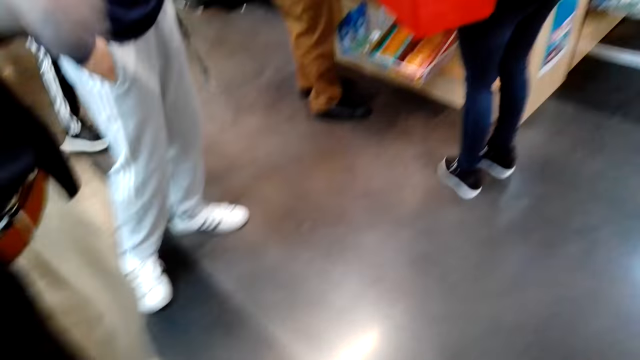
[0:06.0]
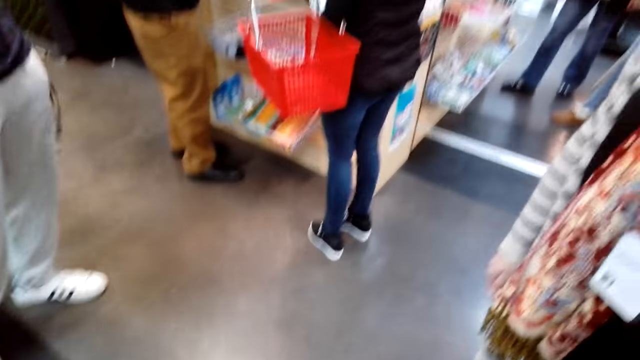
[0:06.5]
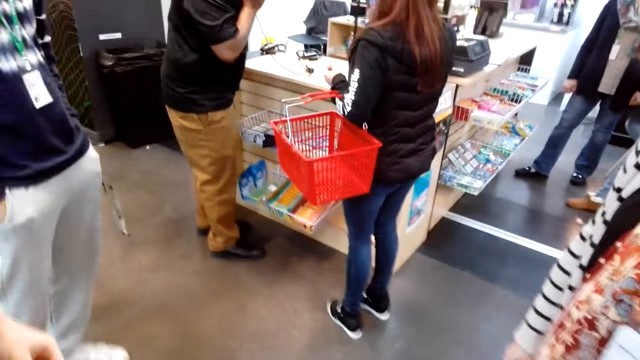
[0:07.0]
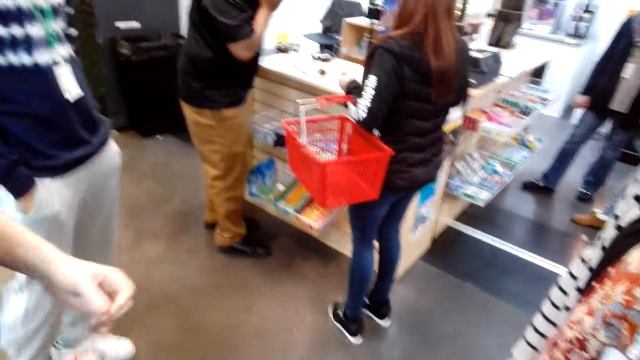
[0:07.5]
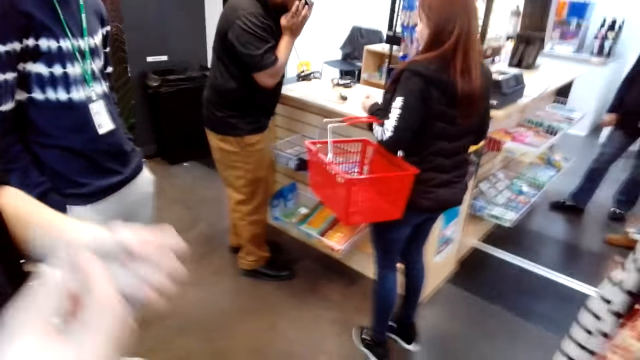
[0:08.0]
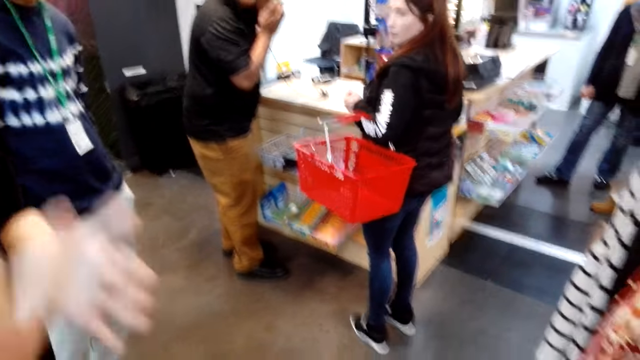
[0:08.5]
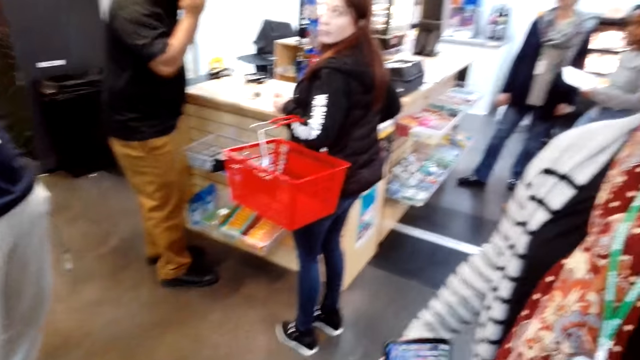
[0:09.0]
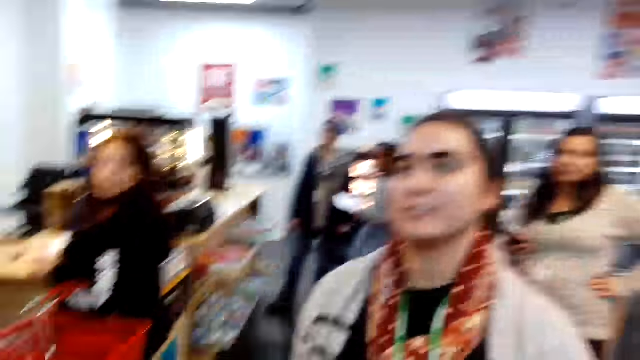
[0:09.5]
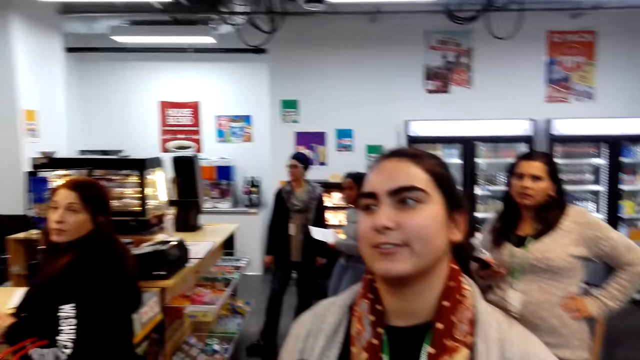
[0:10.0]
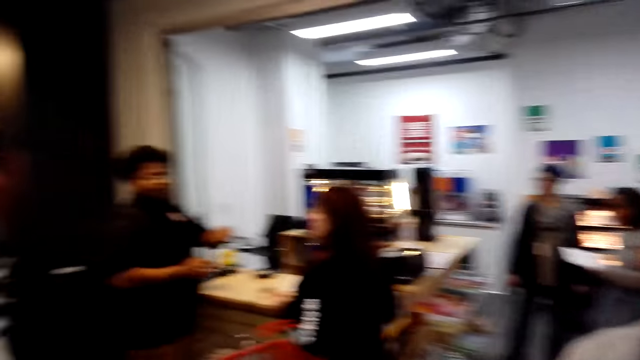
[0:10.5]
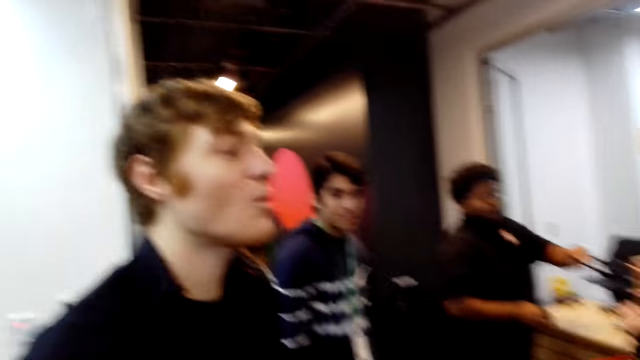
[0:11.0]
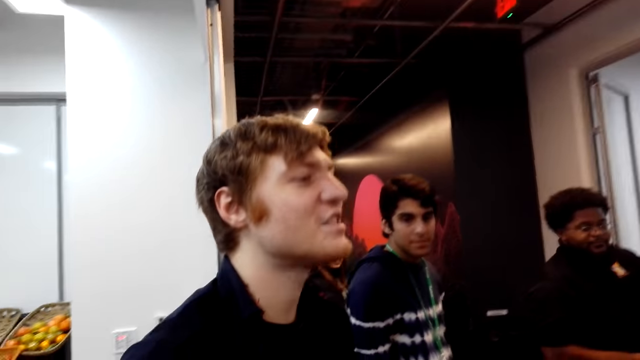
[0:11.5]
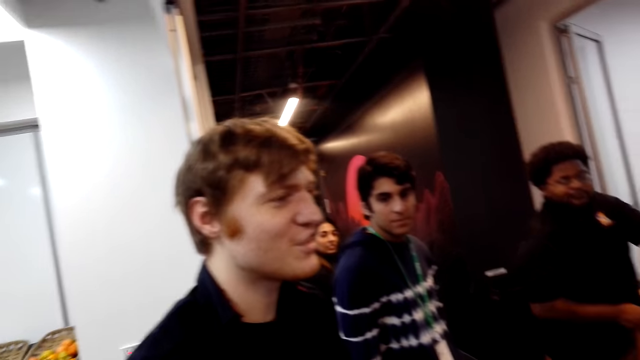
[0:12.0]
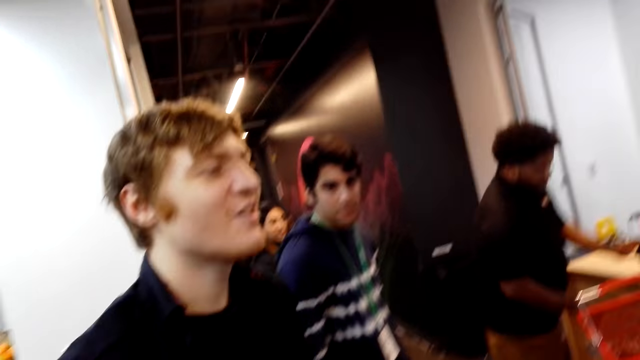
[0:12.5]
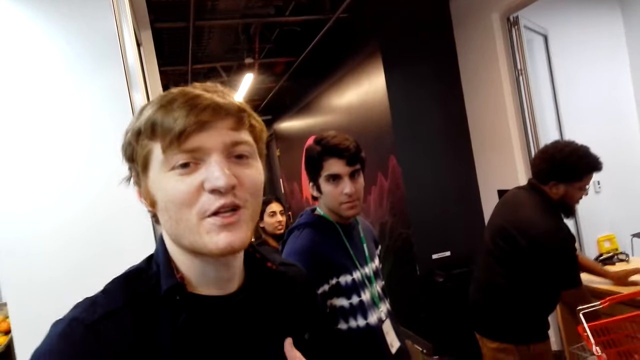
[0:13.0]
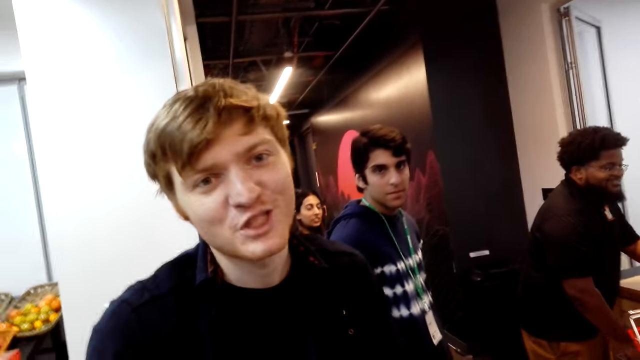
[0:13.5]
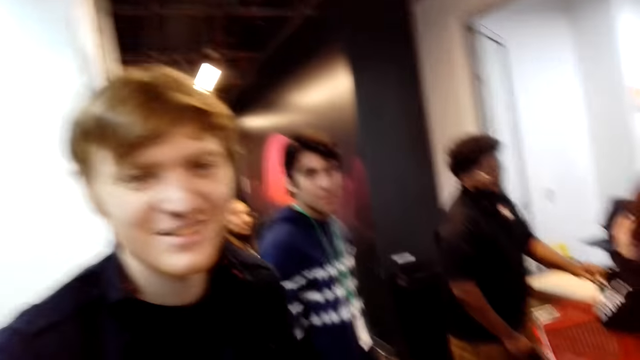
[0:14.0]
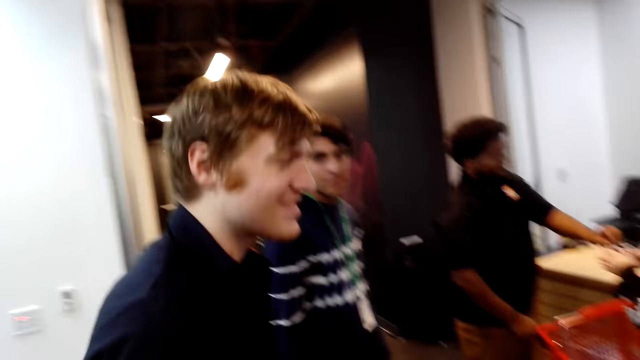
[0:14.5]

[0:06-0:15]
The camera wearer walks around the supermarket. A person talks with the camera wearer. Another person talks with the camera wearer in the supermarket. A third person stands near a fourth person in the supermarket. A fifth person bends in the counter.

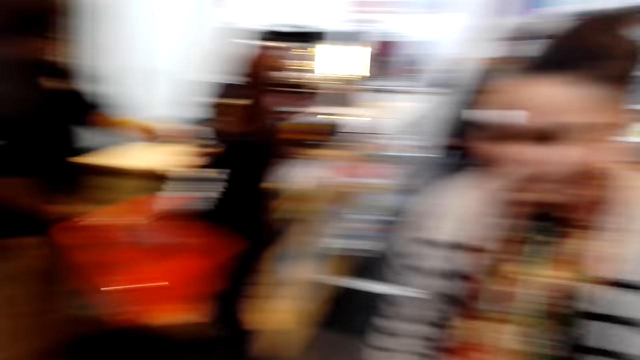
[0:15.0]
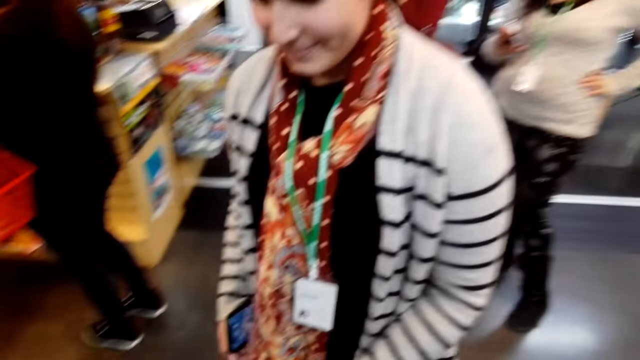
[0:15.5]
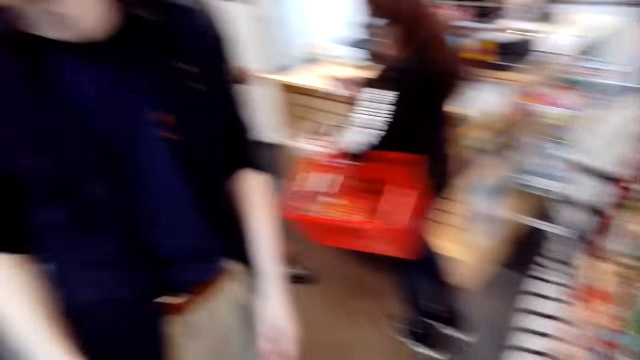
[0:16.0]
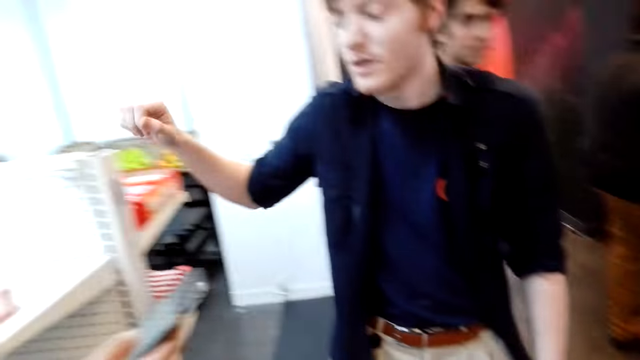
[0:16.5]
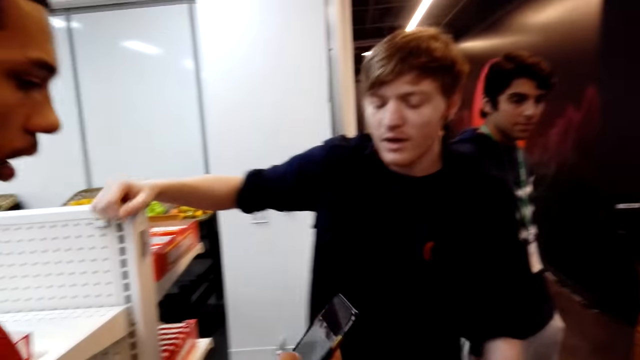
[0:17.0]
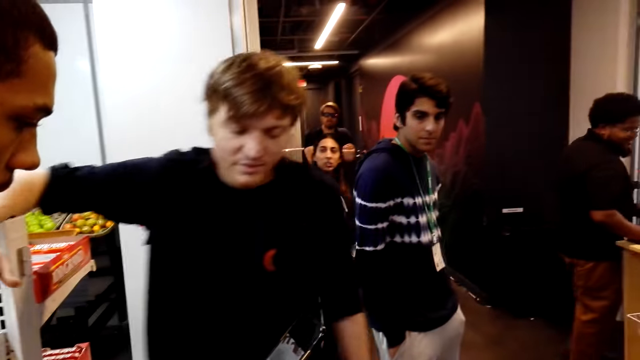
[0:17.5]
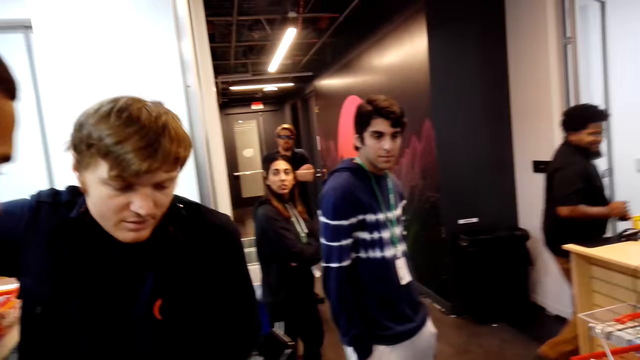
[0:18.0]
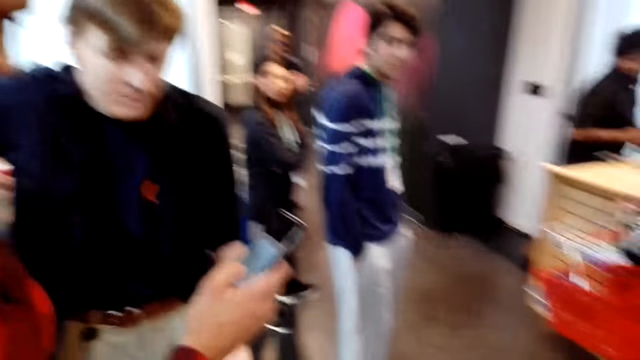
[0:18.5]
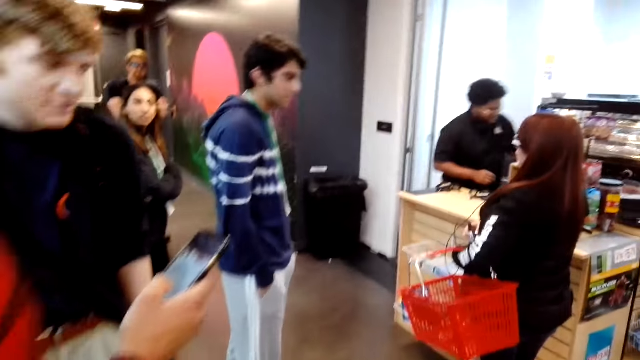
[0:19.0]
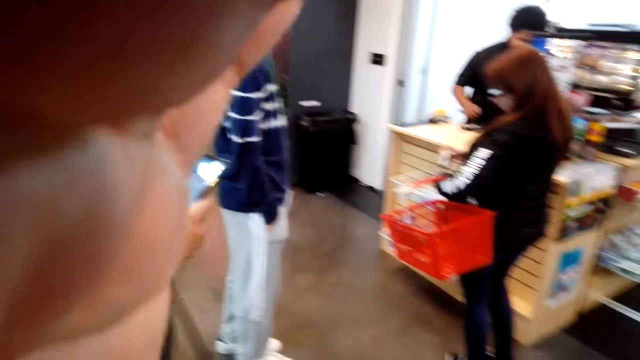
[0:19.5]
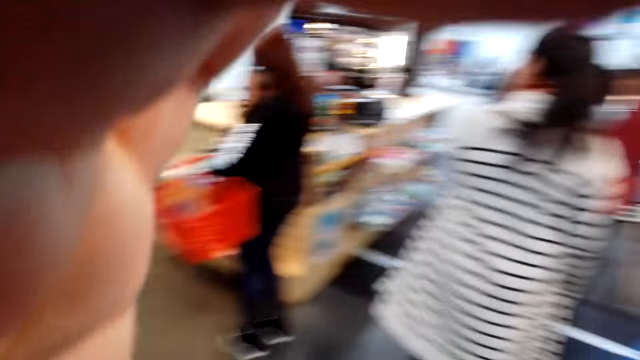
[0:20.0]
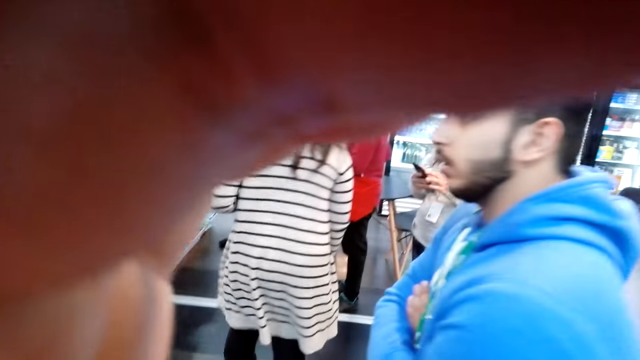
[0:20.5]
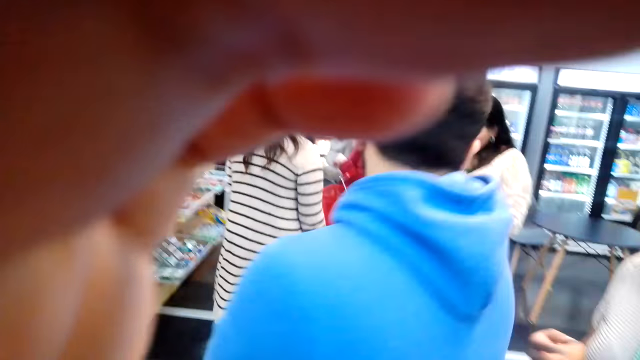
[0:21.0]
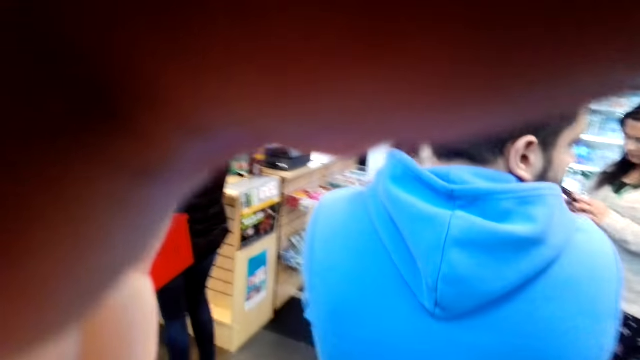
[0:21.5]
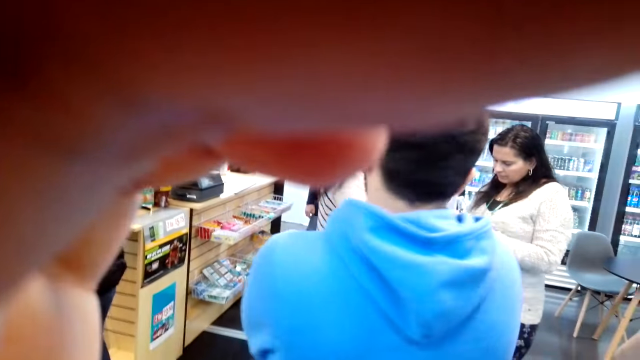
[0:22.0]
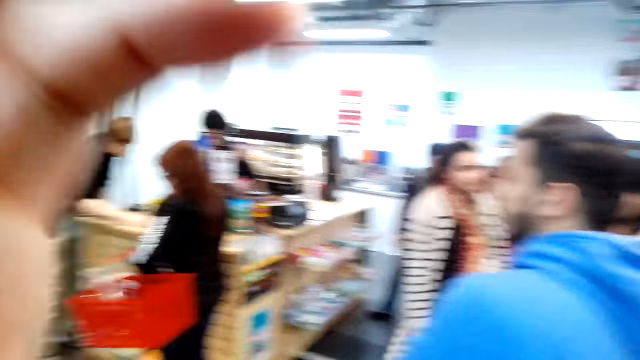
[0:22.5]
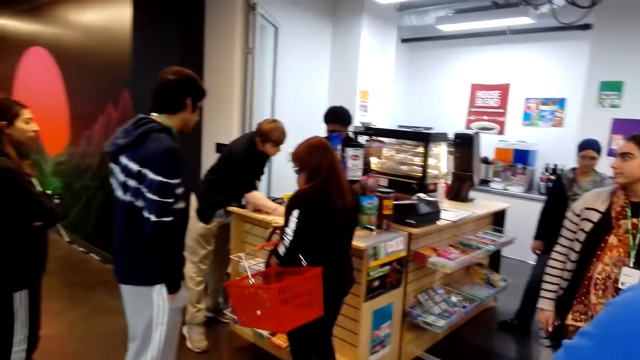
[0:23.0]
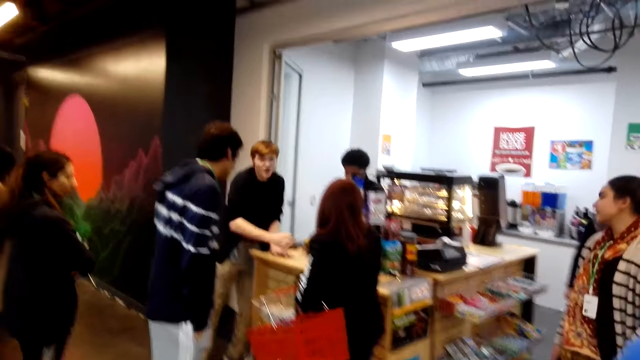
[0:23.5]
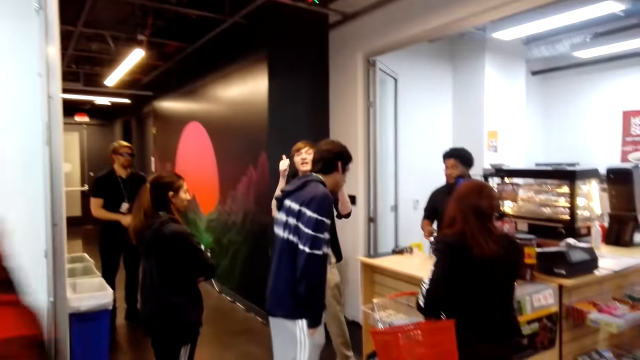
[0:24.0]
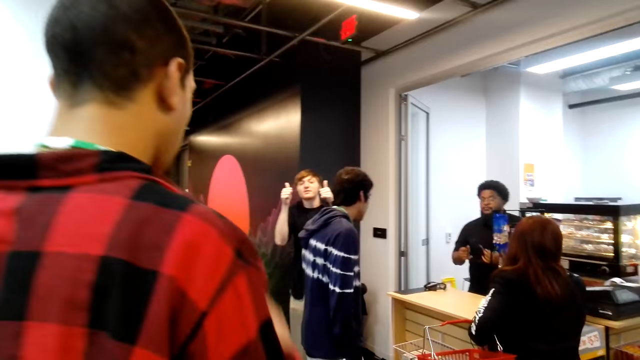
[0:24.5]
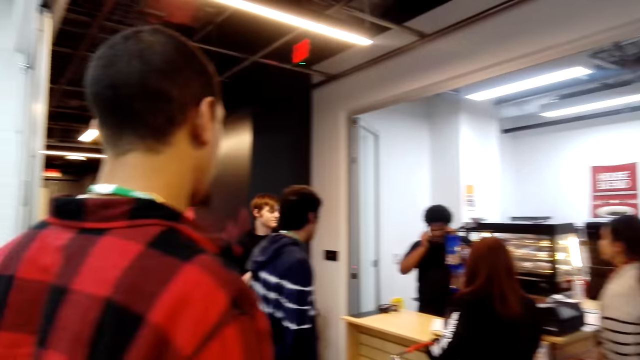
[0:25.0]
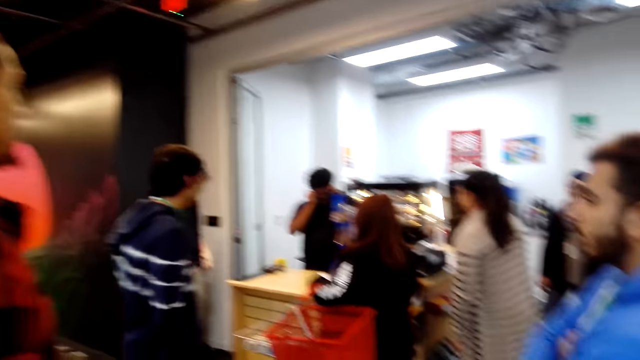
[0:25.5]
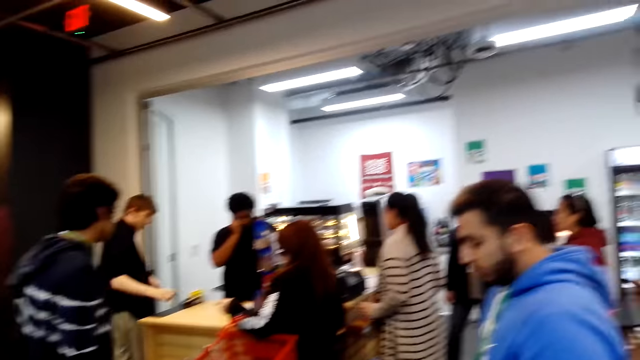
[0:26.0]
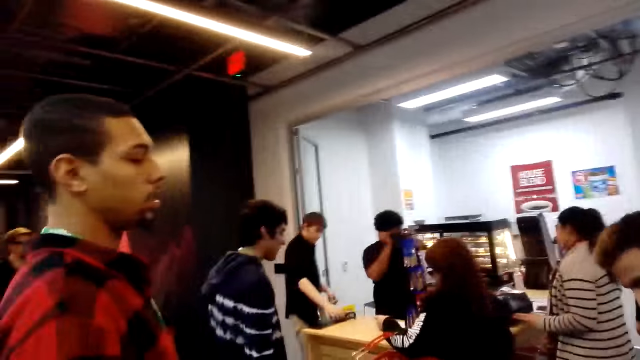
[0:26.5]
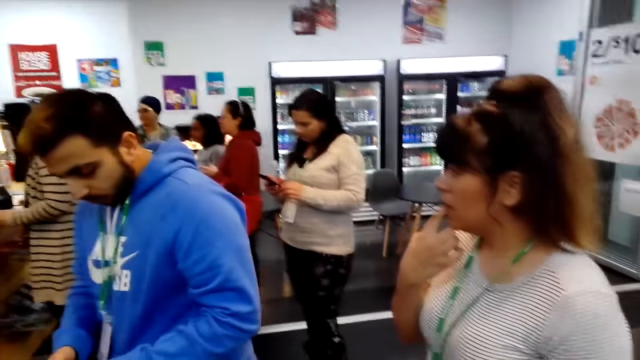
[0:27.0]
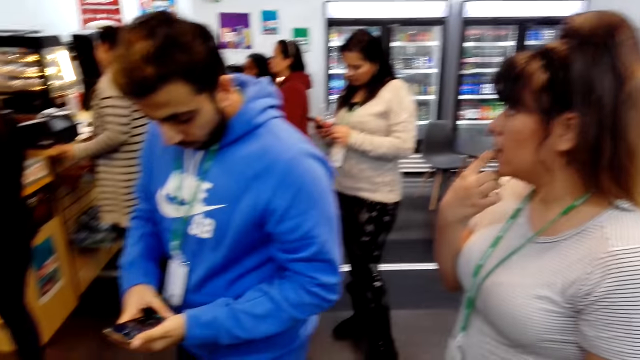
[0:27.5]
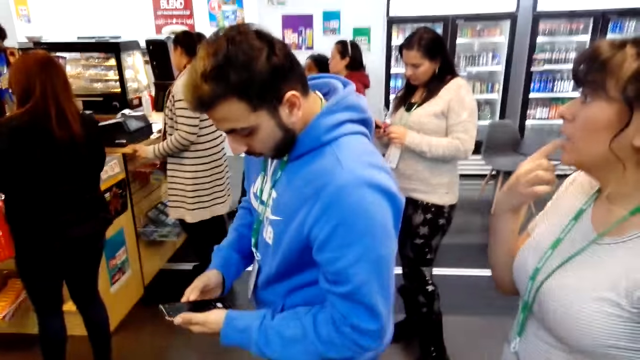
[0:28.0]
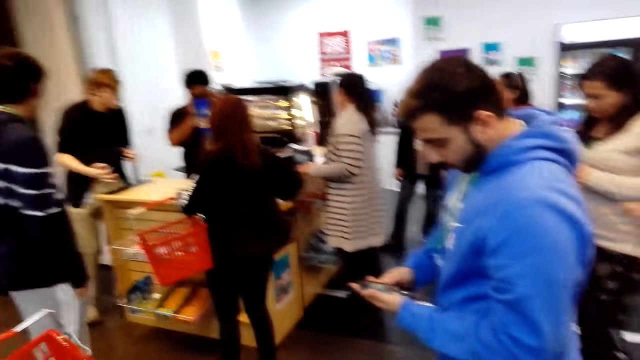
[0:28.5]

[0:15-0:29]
The camera wearer looks around. A person walks around. A second person gestures and leans a hand on a shelf. A third person scrolls on a phone. A fourth person stands near a fifth person. The second person looks on the phone from the third person. A sixth person walks around. The camera wearer adjusts the head camera. A seventh person looks around. The camera wearer adjusts the head camera again. The second person looks for something in the counter and gestures at the third person. The sixth person puts on glasses. Another person scrolls on a phone. Another person puts a finger in the mouth. The seventh person scrolls on the phone.
